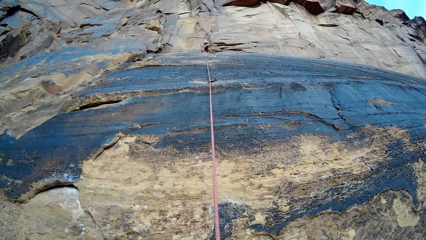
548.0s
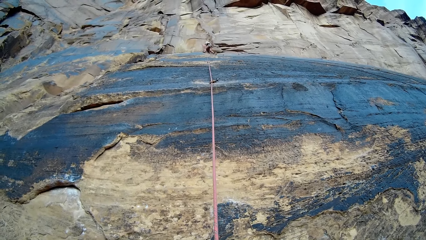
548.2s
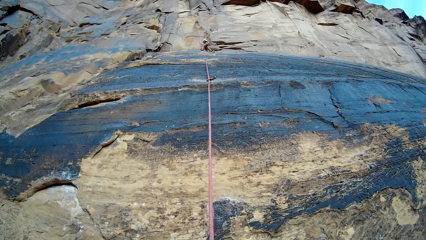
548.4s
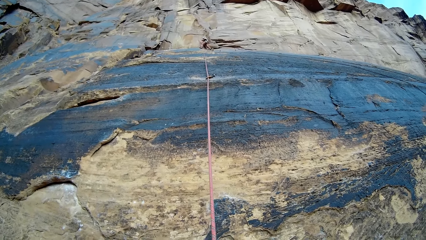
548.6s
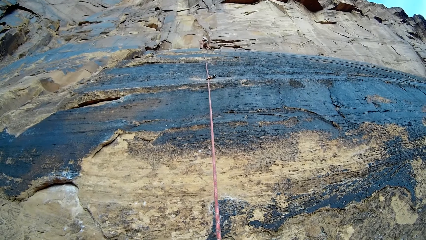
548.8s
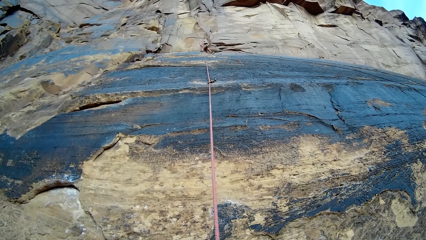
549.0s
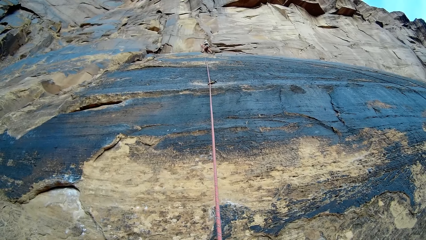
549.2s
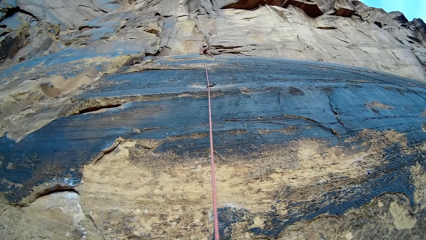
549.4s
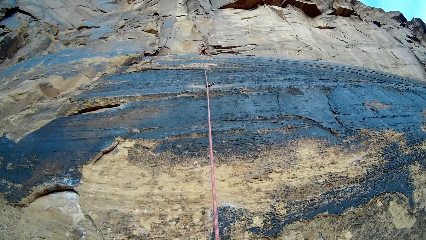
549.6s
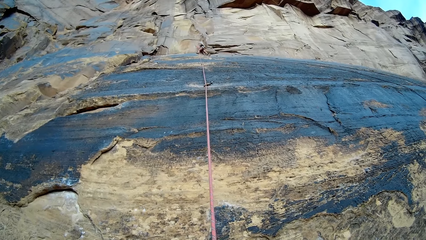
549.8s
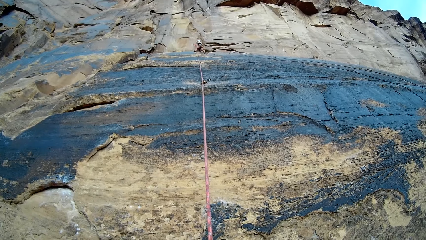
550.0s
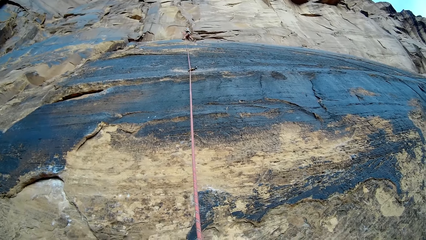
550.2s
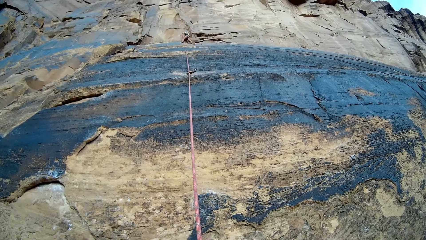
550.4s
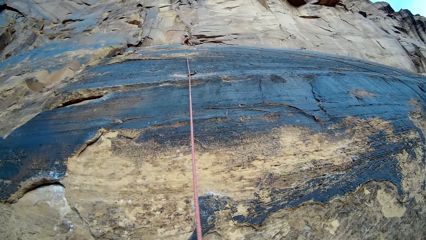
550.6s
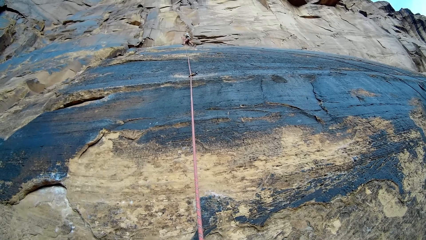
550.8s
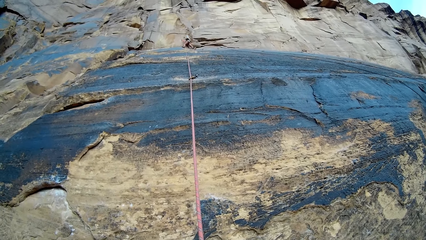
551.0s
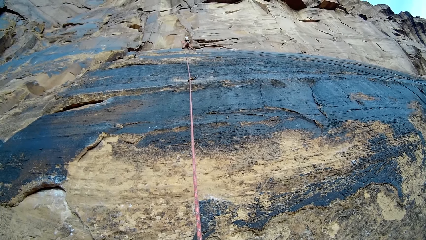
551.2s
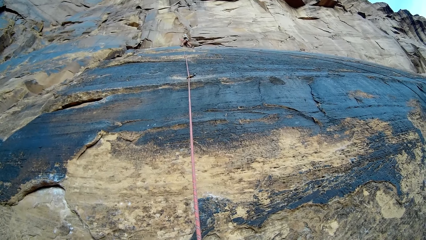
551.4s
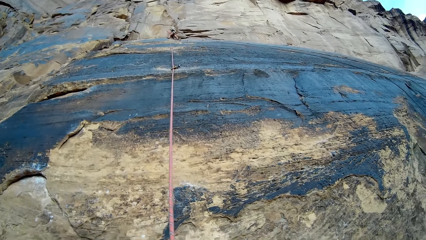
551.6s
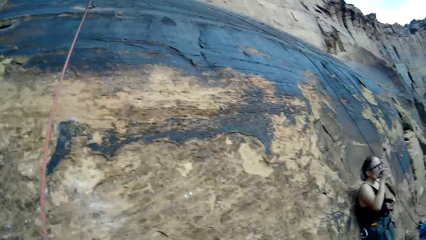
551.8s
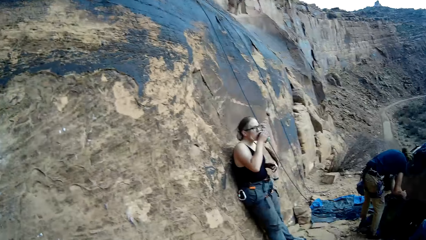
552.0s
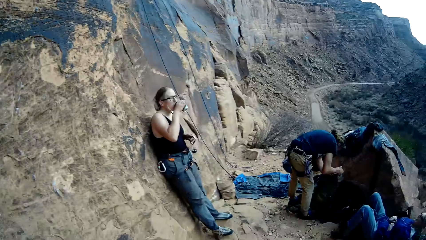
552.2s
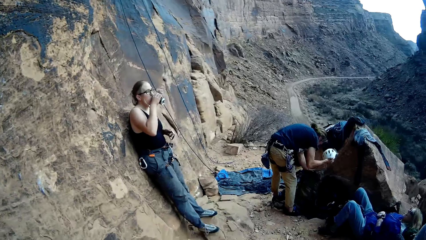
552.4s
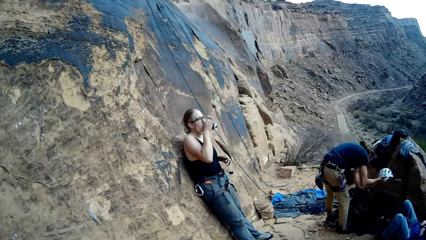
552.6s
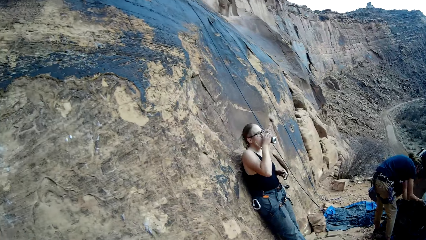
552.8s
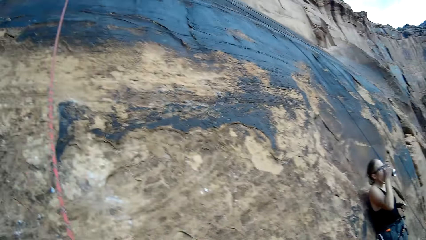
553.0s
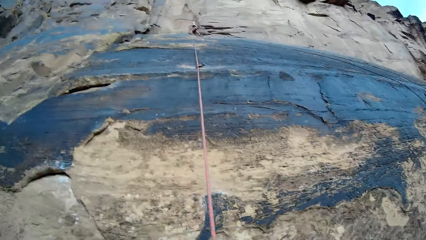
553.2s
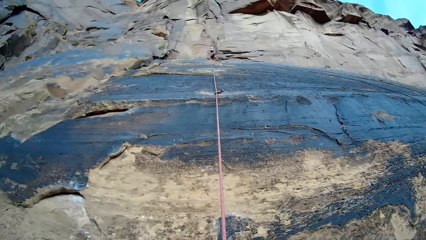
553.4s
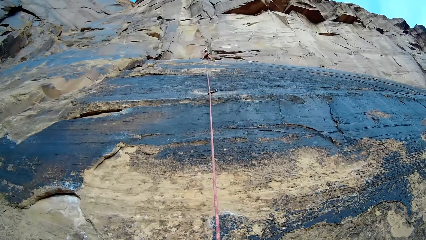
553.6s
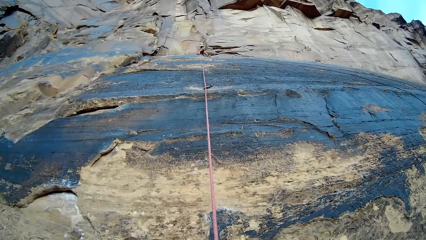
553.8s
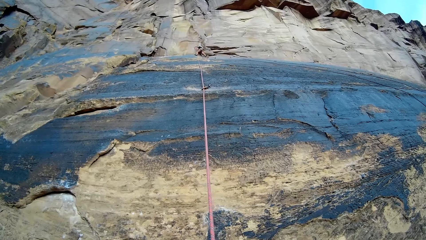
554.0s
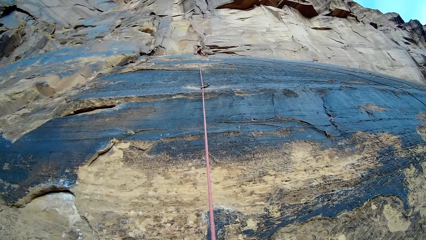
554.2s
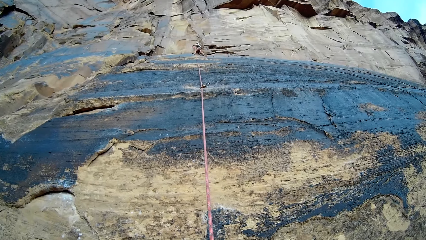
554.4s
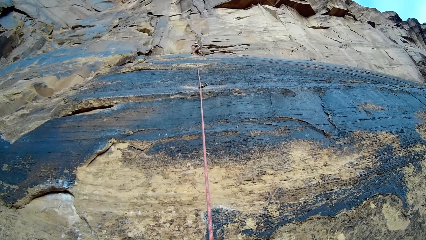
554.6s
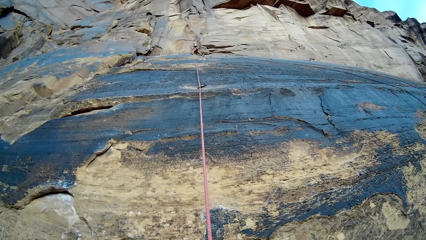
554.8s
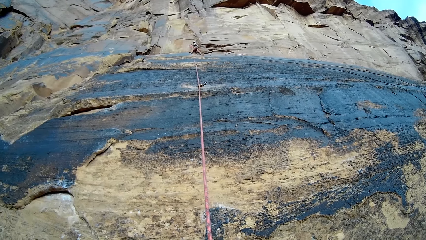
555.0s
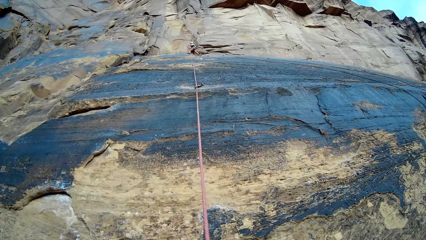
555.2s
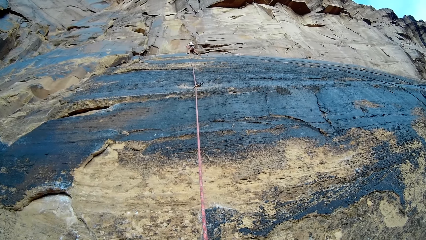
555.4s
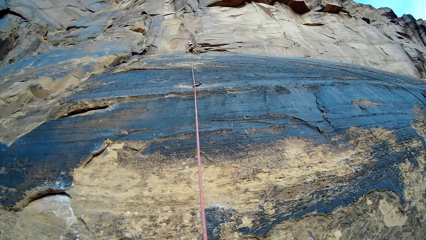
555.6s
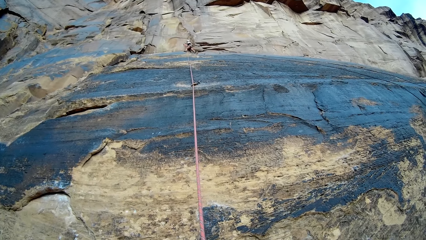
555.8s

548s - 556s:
The camera wearer turns. A person picks up something. A man unpacks a bag with both hands. A woman drinks from a can in her right hand. The camera wearer turns. Another person does something. Another woman hammers the mountain with her hammer.

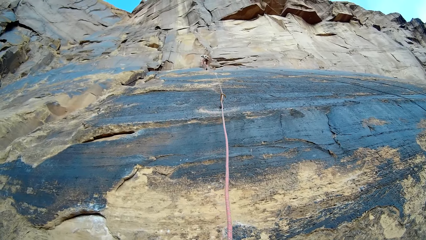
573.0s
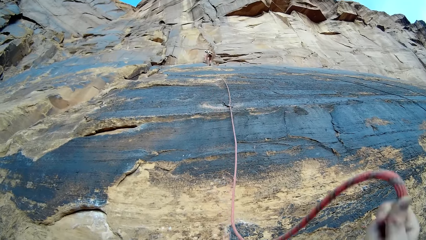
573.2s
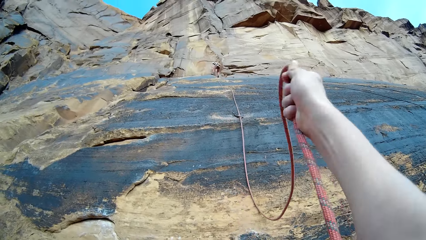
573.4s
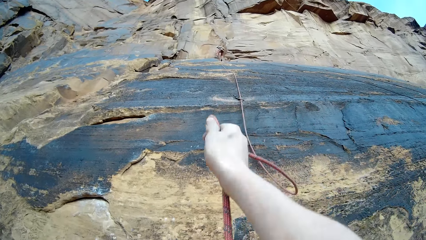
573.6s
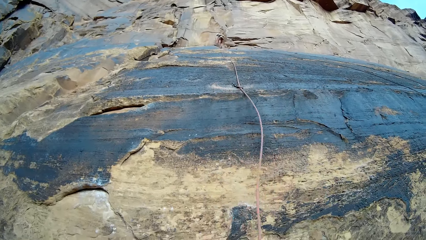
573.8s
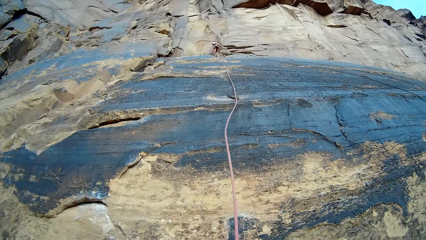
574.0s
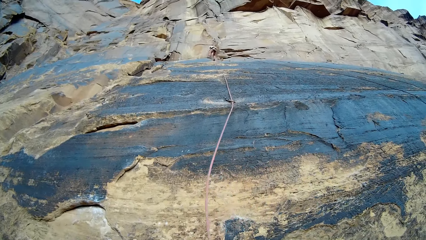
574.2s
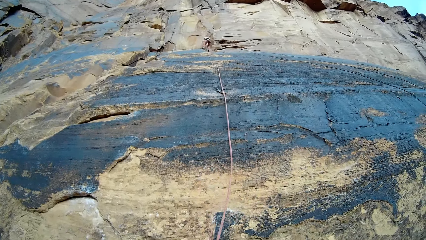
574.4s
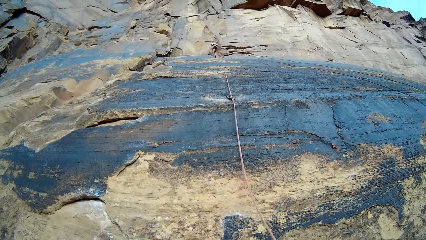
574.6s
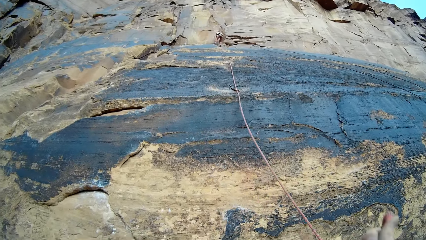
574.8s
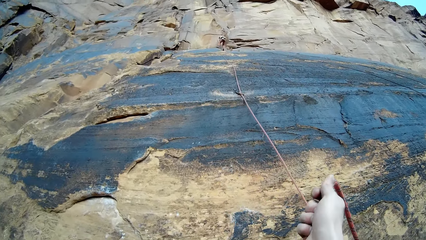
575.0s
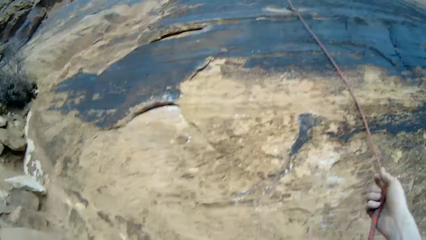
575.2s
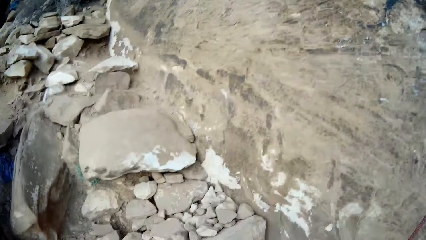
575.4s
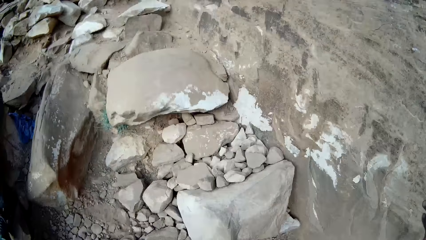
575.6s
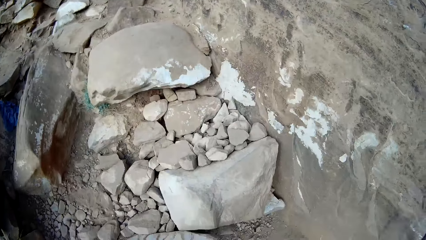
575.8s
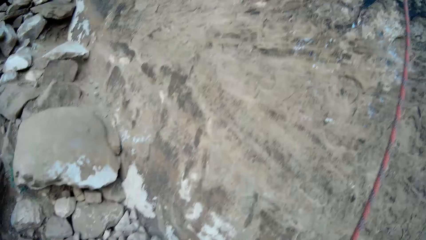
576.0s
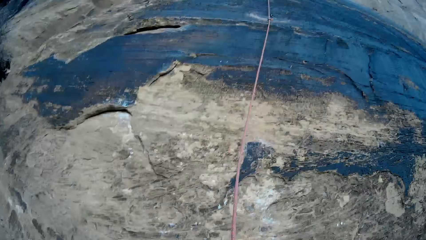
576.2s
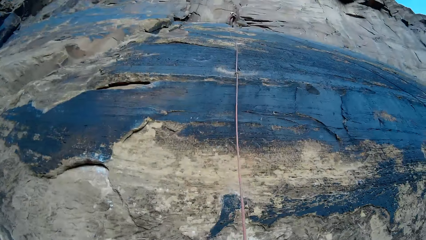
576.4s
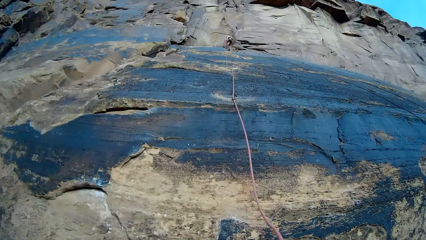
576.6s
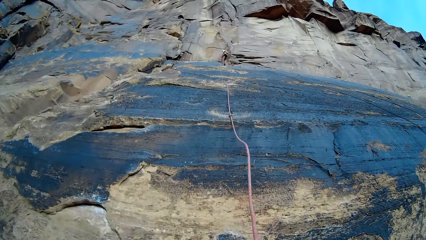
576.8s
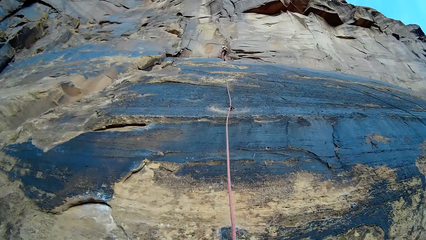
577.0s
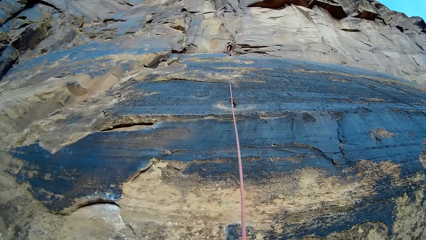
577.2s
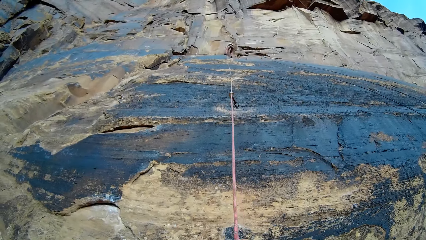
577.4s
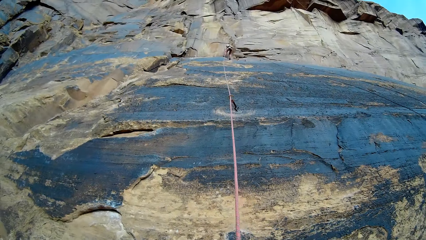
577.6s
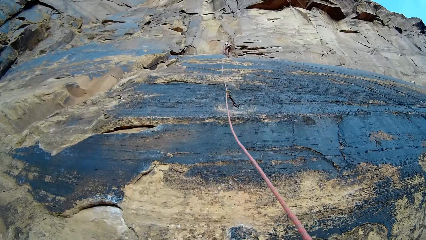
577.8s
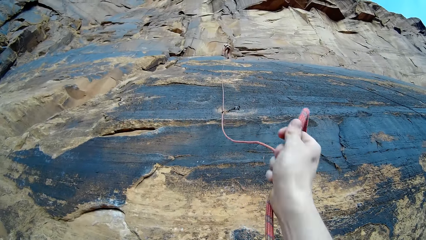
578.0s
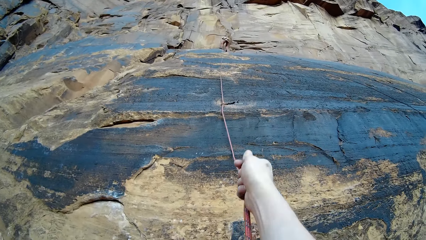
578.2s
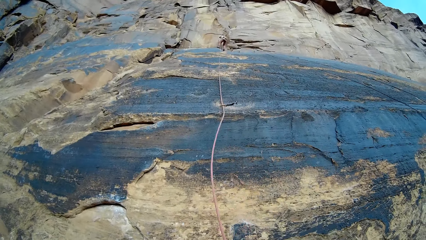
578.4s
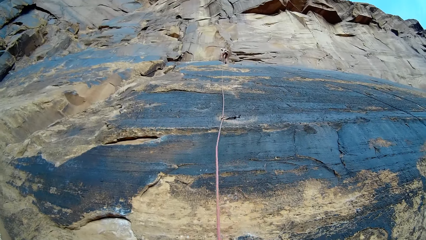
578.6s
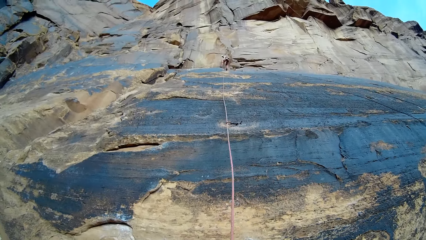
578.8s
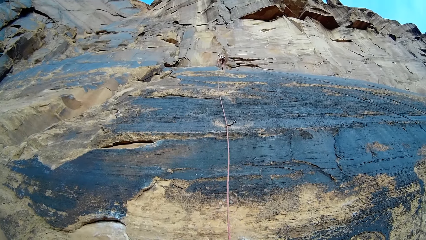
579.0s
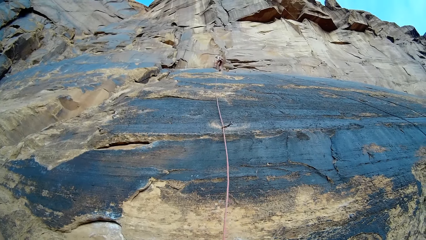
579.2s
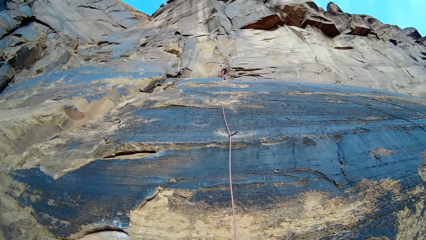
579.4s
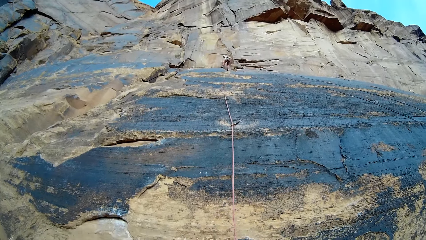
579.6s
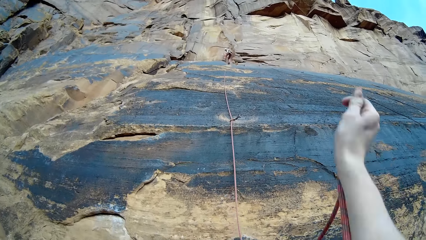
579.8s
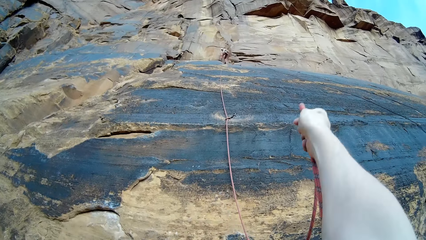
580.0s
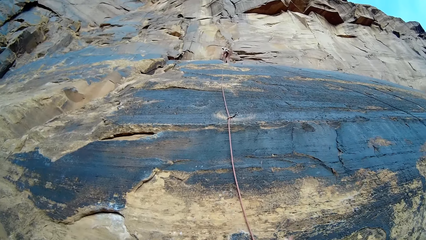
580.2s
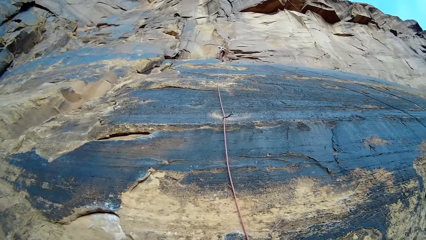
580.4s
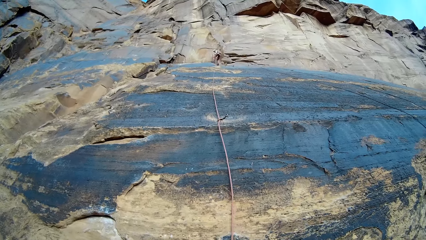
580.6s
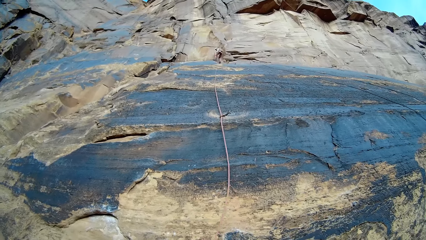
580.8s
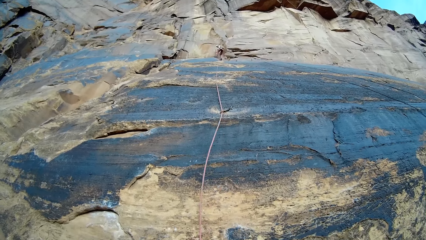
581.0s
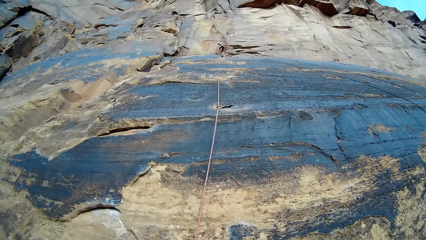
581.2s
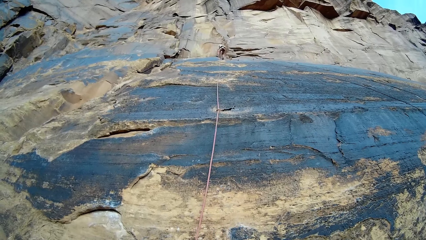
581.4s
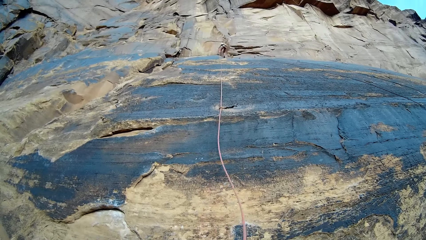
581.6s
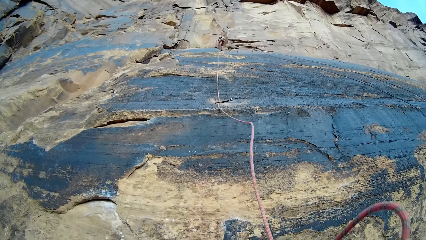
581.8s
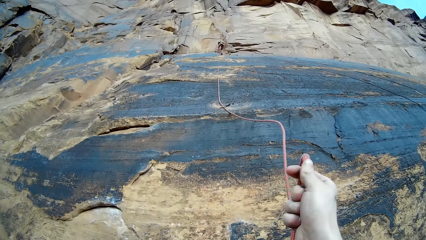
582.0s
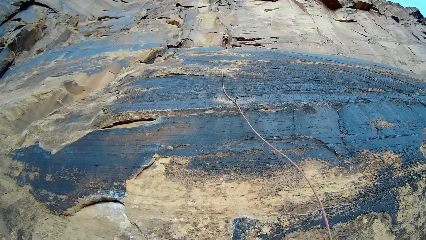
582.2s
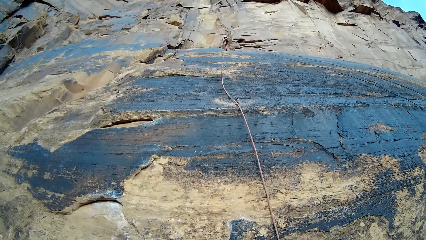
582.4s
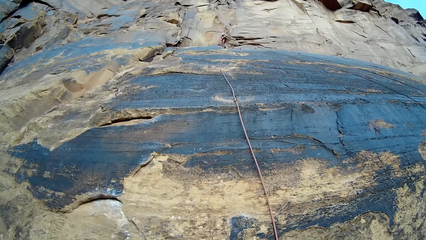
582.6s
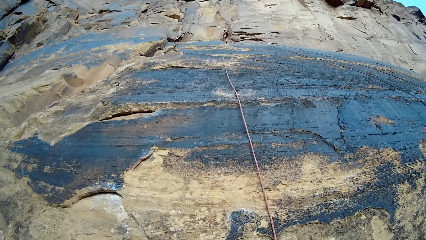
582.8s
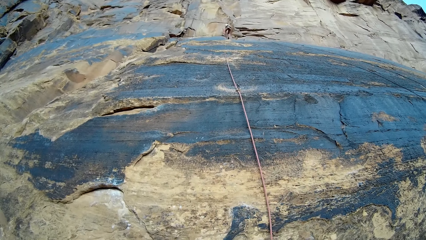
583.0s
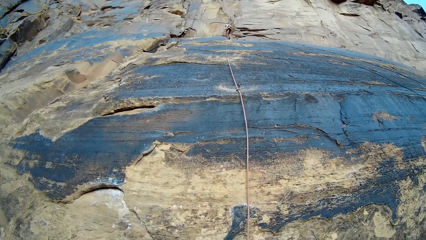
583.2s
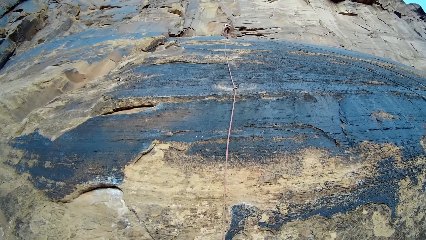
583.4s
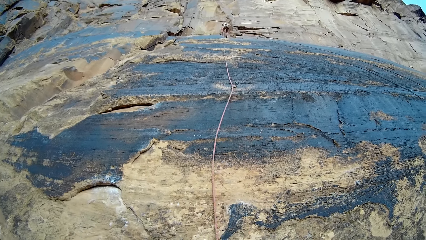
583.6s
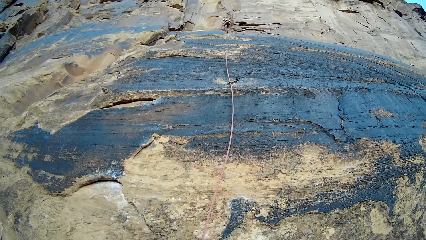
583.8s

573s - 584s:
The camera wearer moves a rope in his right hand. He looks down on the ground. He looks at a person. The person fixes a hook on the rock wall. The camera wearer adjusts the rope.
